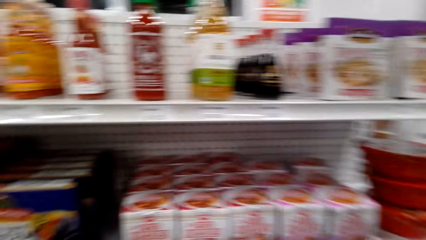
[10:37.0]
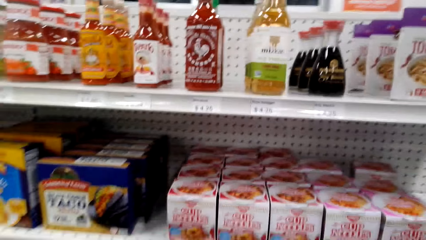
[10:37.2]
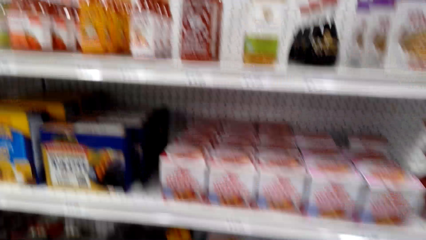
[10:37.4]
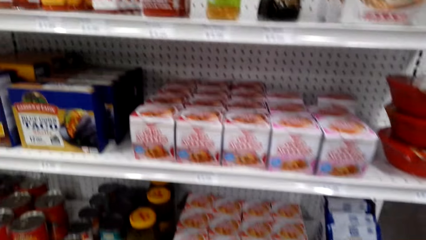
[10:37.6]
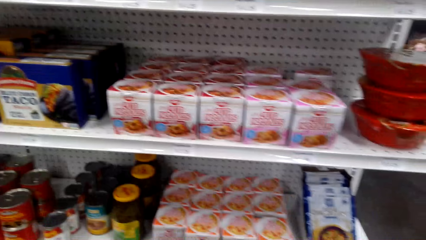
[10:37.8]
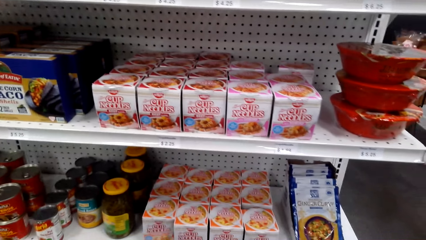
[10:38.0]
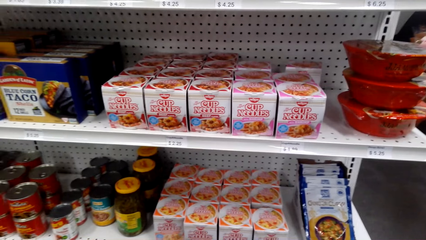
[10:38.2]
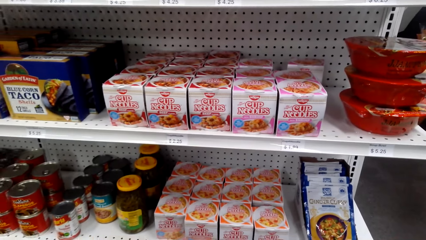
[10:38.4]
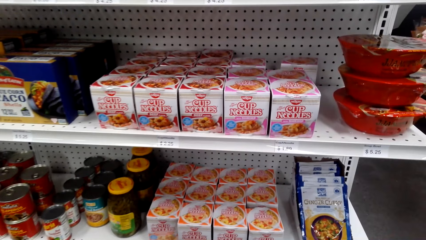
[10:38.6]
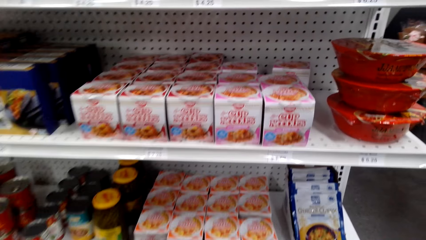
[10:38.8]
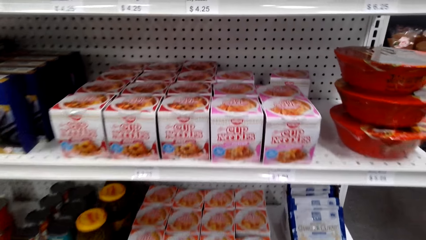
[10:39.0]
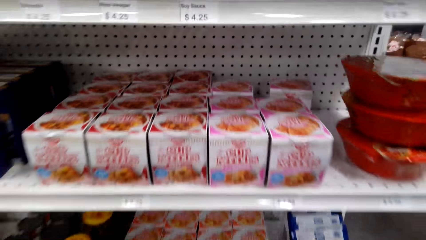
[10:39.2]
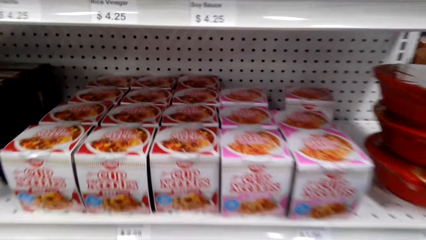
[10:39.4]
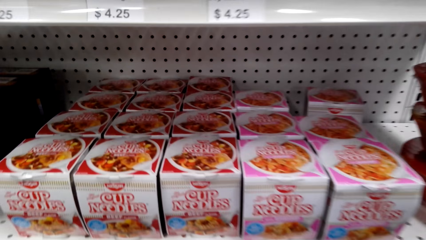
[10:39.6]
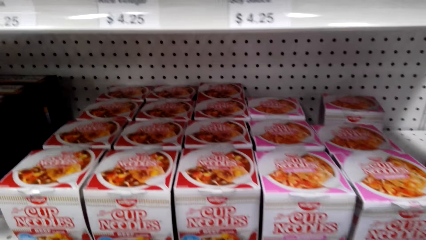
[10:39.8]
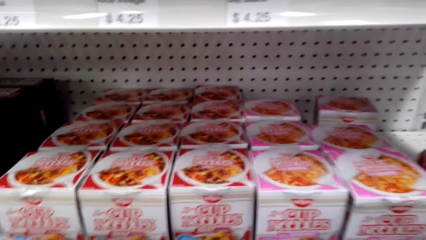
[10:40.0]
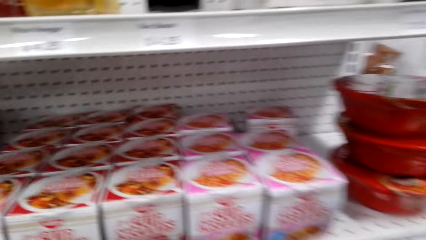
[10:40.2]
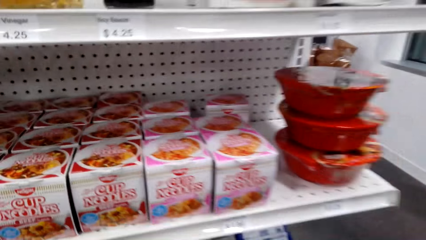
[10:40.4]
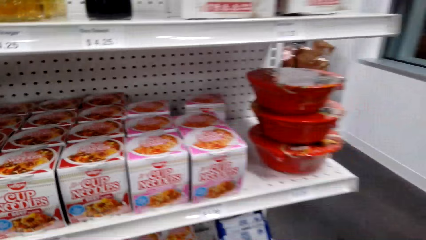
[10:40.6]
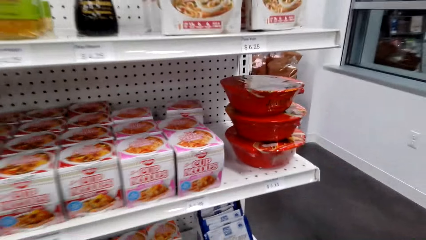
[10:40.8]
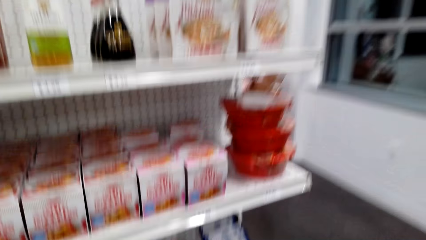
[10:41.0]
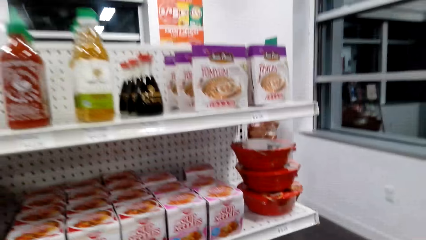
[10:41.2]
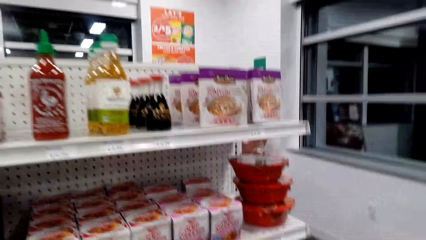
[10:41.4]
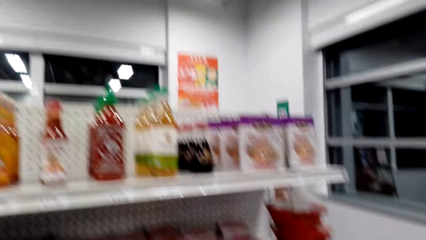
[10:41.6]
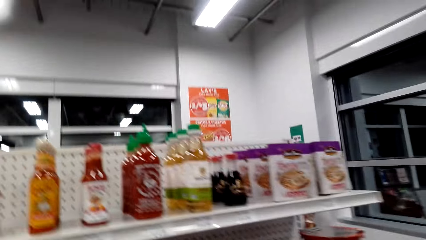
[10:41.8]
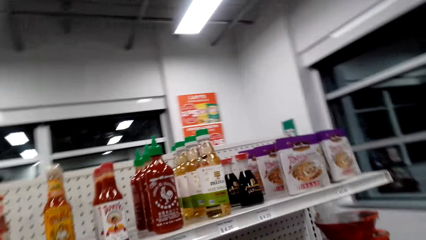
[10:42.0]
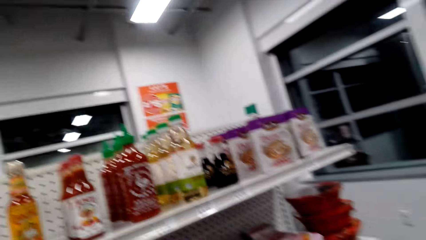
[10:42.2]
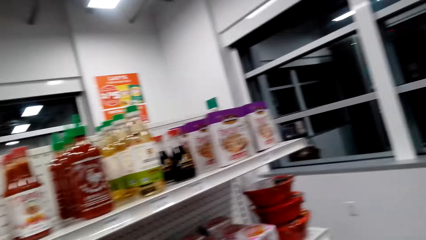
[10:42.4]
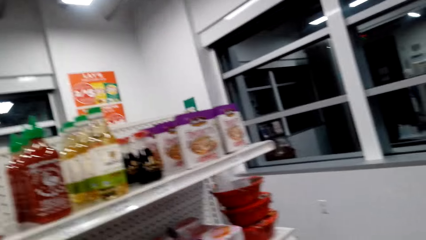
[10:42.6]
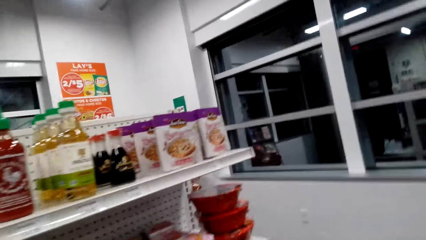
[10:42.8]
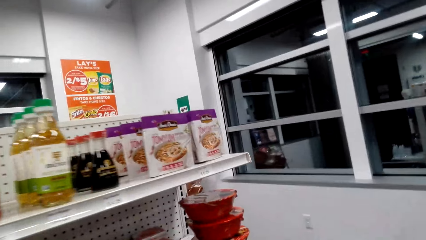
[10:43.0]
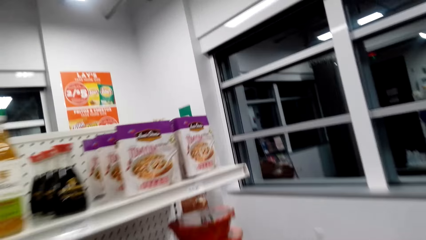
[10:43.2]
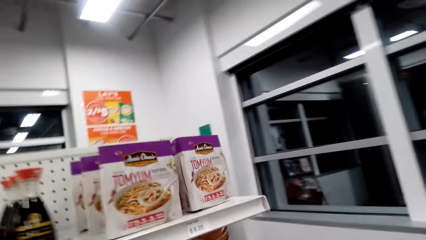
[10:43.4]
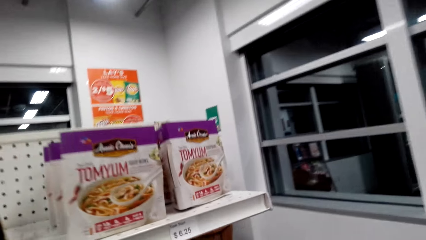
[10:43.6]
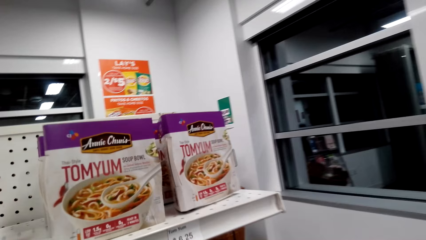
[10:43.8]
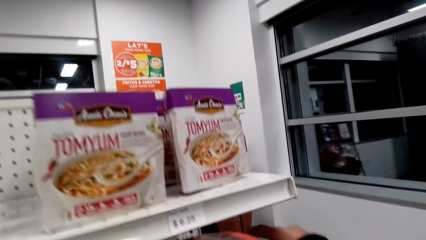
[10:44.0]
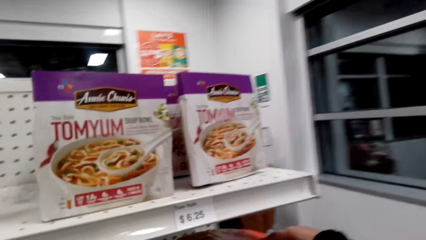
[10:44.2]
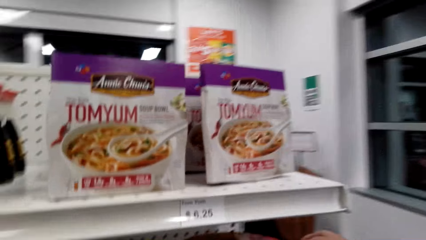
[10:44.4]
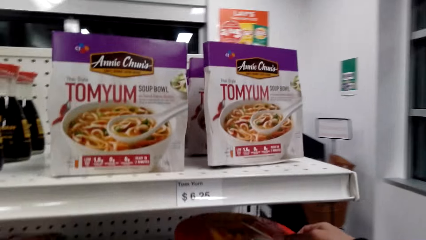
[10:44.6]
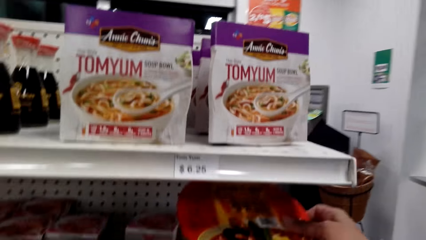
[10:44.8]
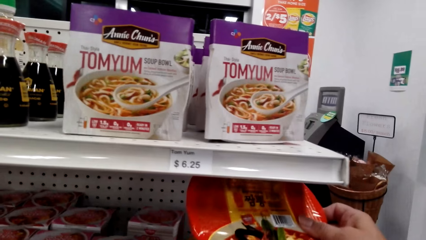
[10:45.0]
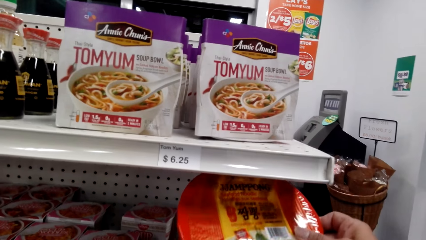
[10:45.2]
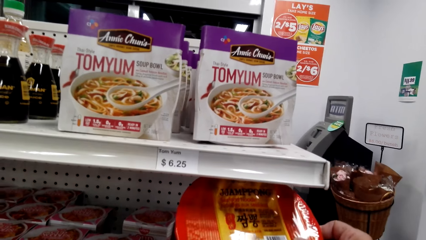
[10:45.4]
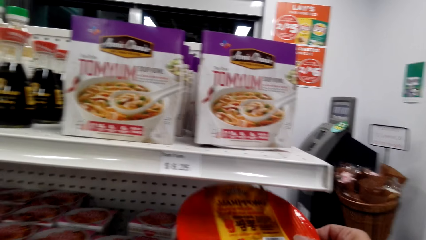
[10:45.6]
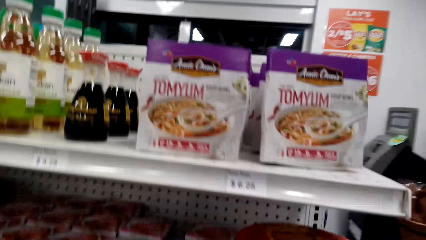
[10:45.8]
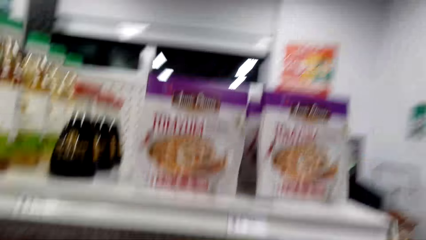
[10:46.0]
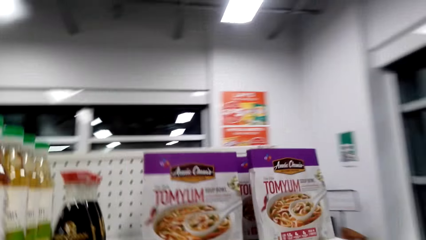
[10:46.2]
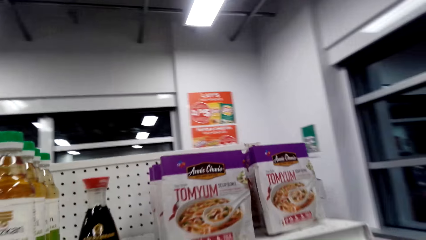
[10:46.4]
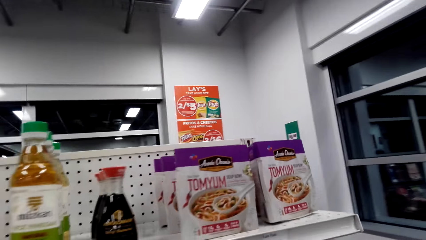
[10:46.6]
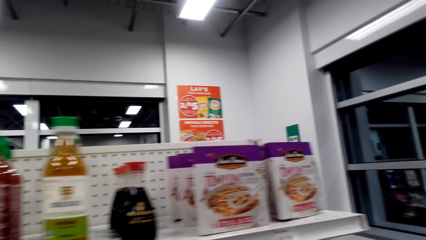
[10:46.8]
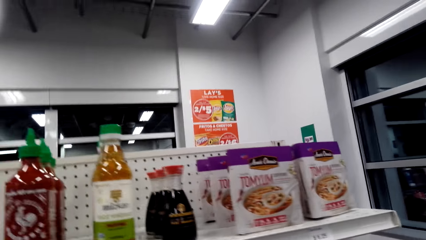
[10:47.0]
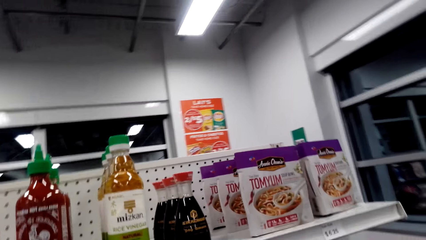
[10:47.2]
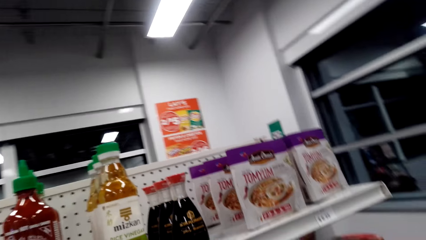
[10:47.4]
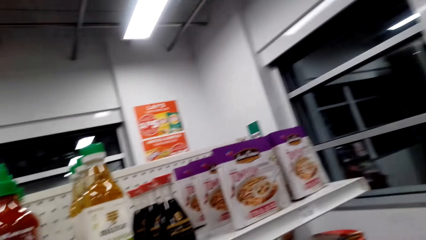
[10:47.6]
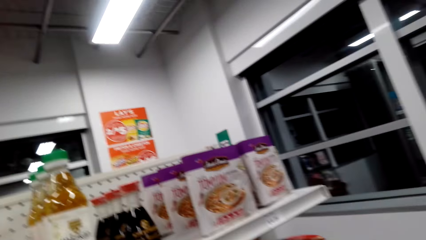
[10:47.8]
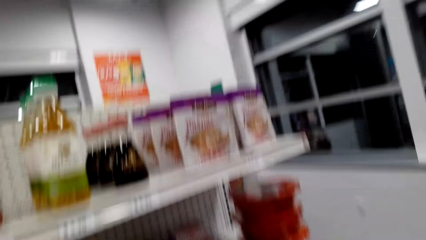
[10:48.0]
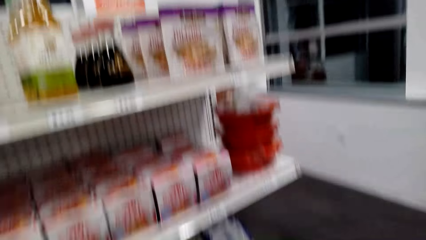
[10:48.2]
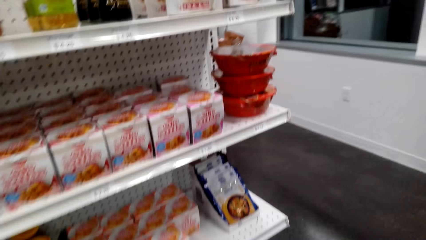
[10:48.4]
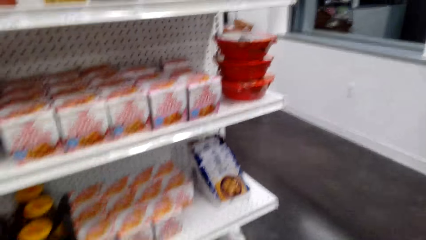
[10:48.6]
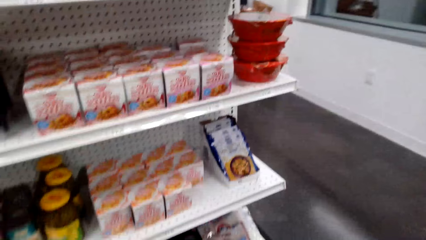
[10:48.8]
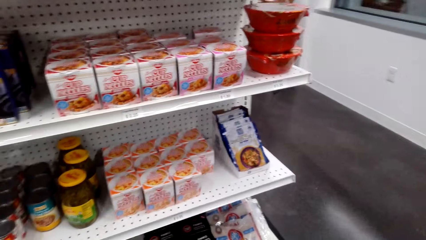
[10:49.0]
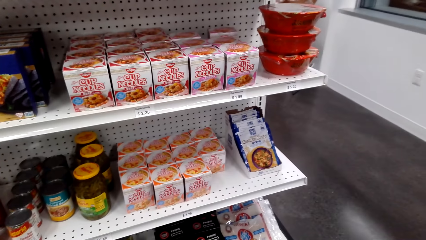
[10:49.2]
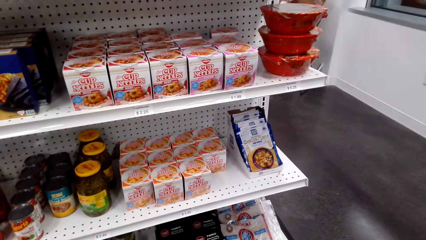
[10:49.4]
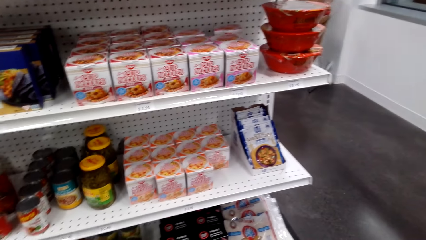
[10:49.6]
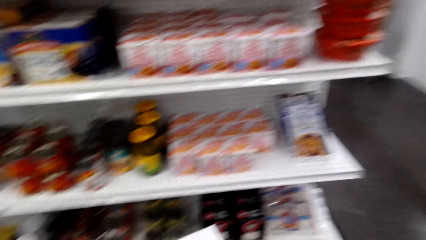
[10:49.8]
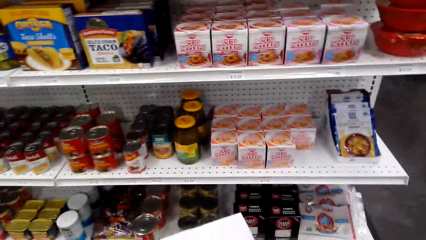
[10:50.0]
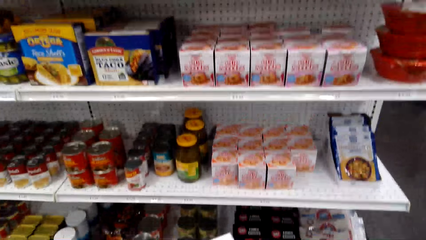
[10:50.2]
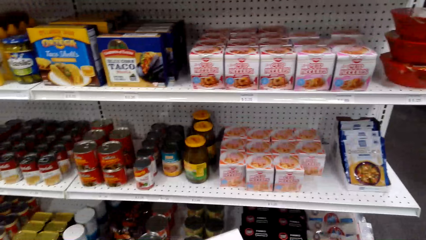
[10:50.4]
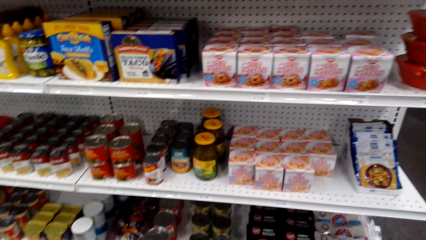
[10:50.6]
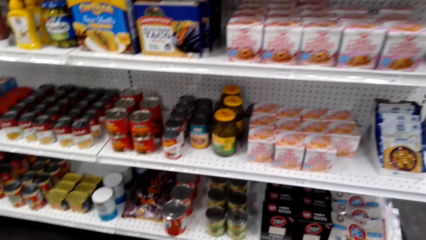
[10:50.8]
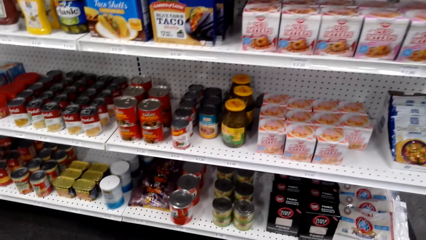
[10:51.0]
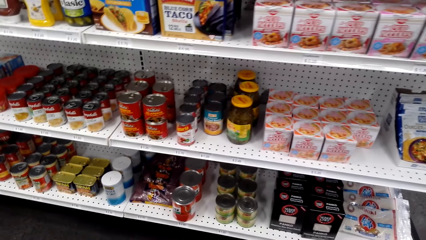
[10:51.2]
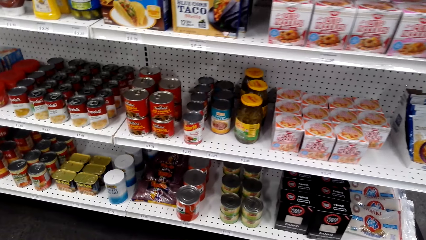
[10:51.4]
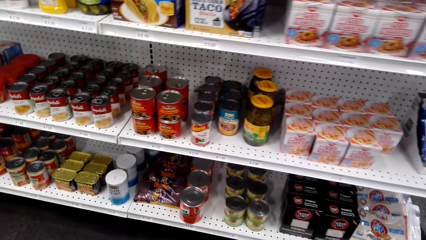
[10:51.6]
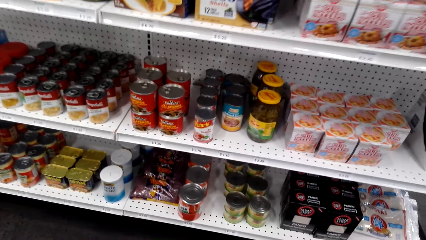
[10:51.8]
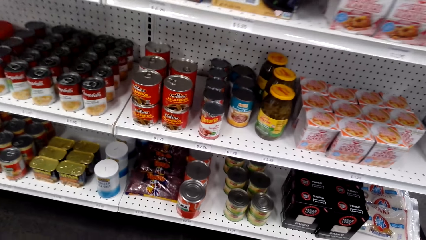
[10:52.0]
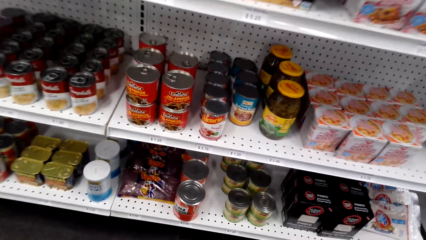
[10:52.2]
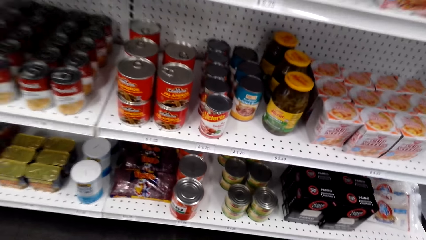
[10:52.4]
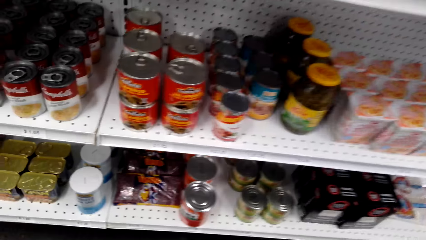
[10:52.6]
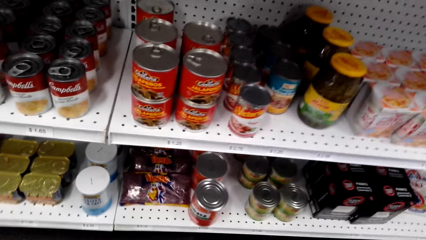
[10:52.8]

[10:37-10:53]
The camera wearer looks at items on the shelf. They touch something. They pick up something. They look around. They look at the supermarket shelf.
